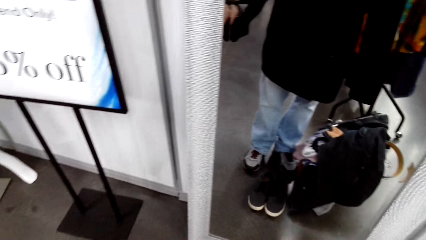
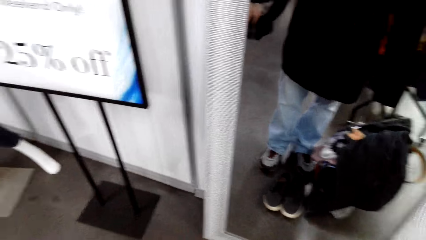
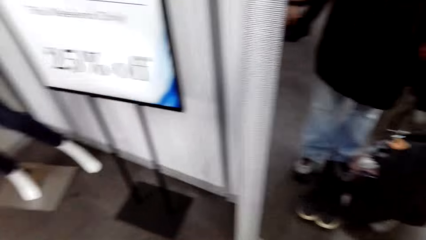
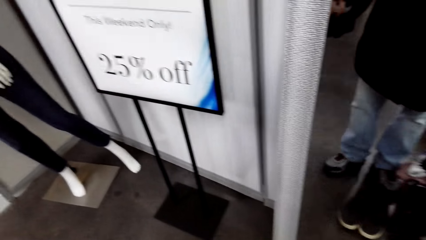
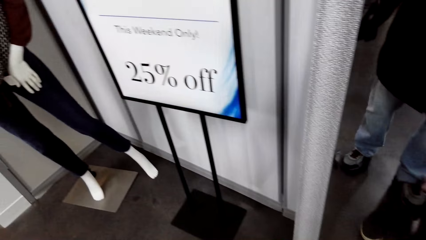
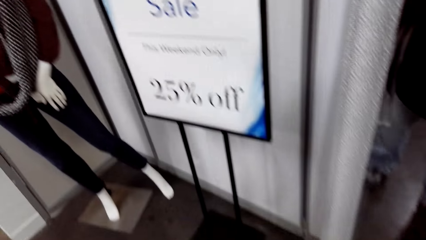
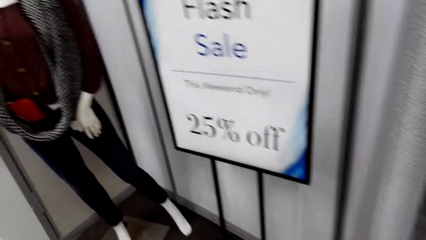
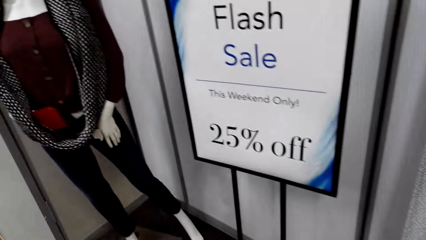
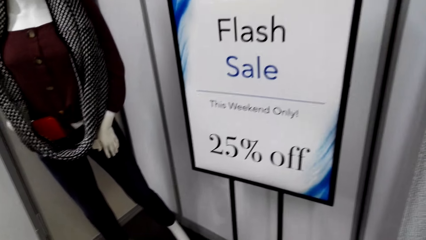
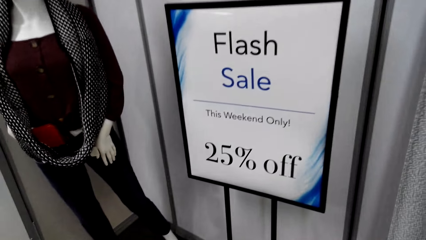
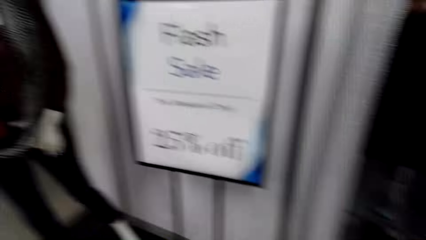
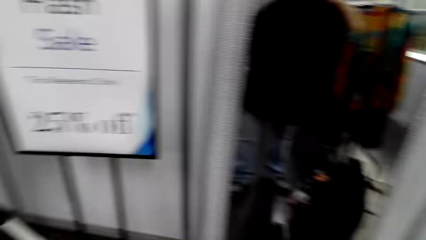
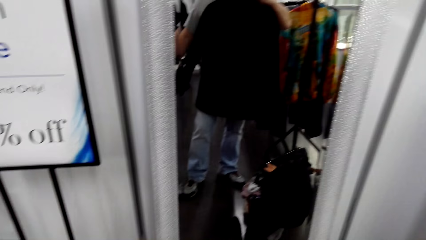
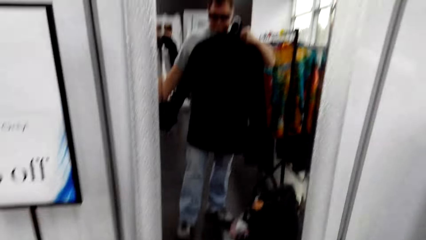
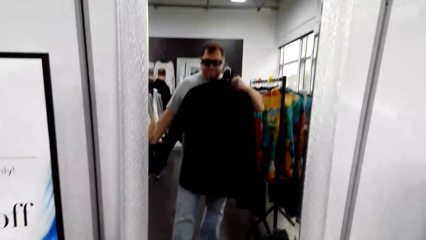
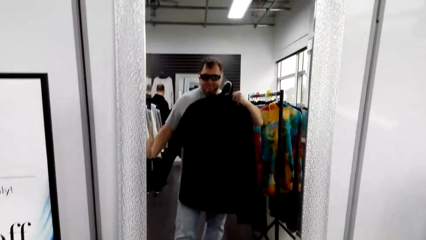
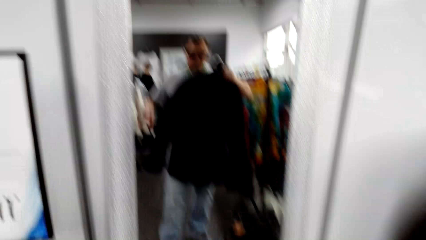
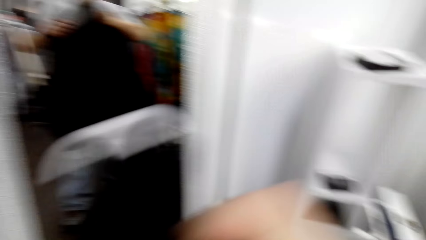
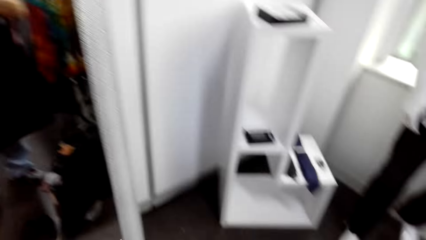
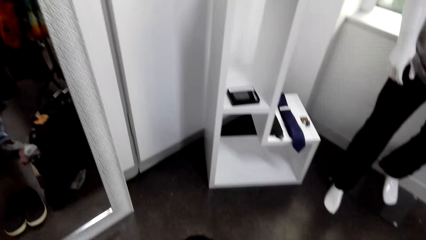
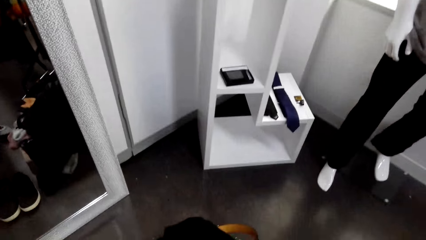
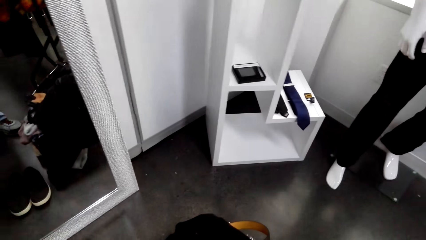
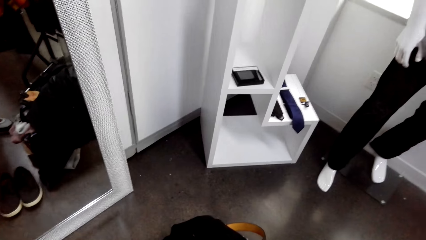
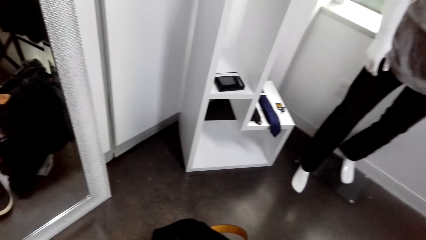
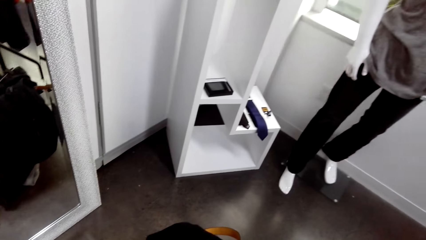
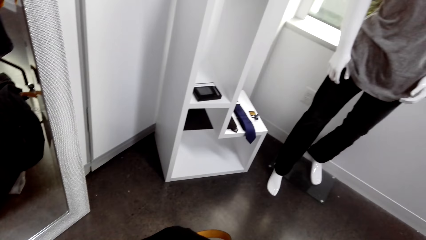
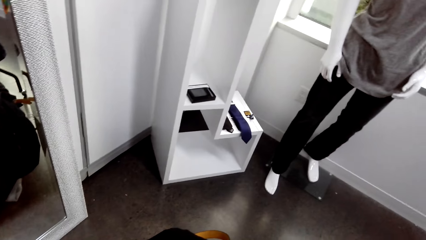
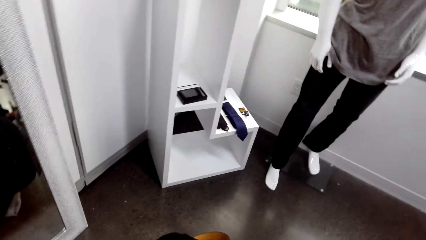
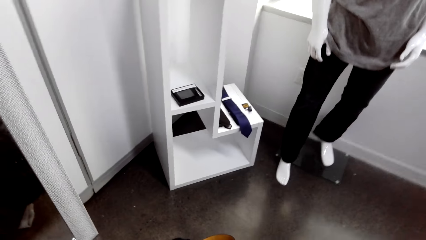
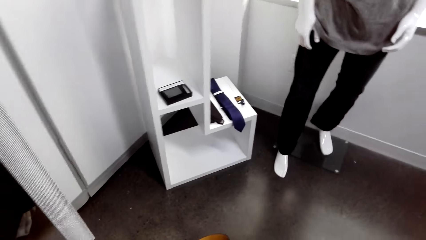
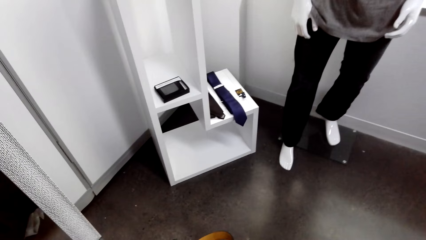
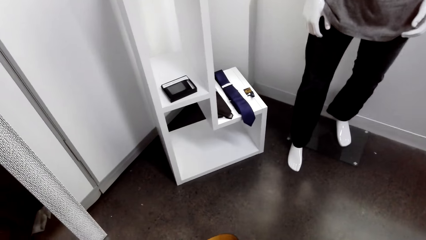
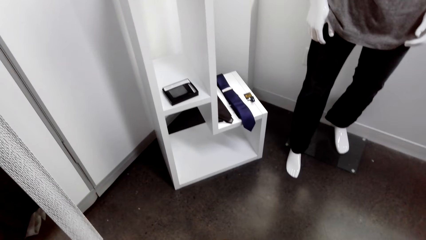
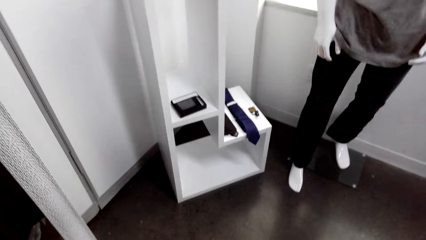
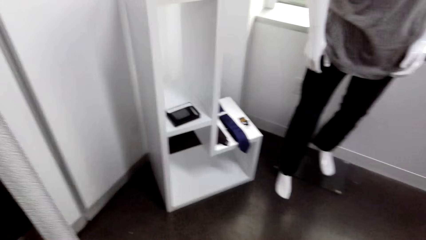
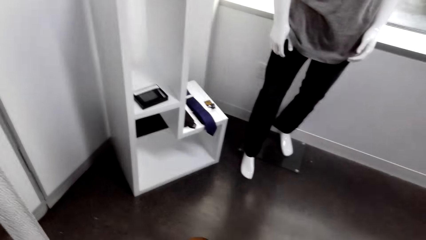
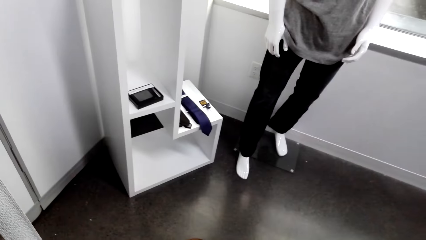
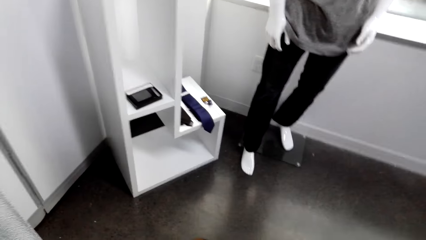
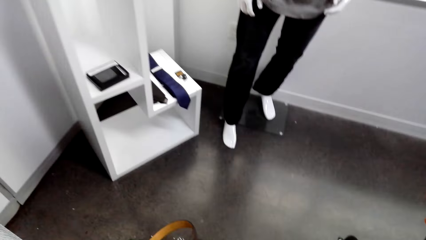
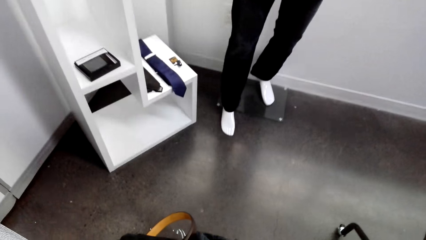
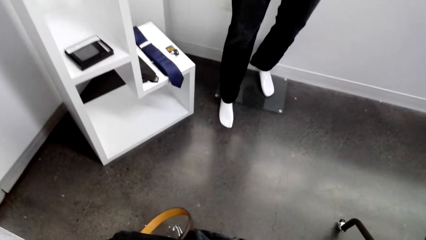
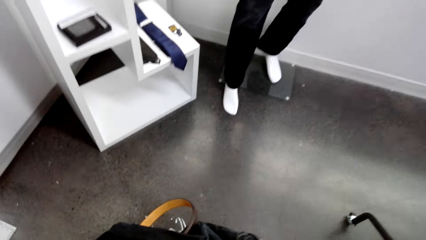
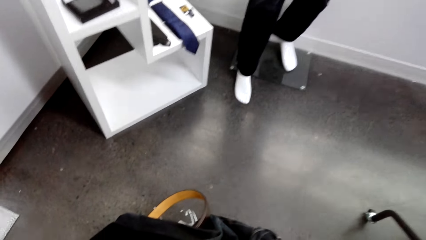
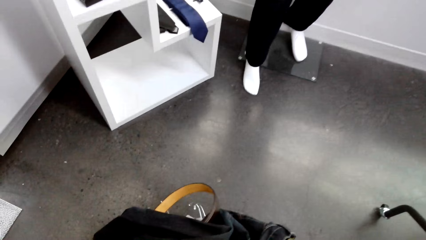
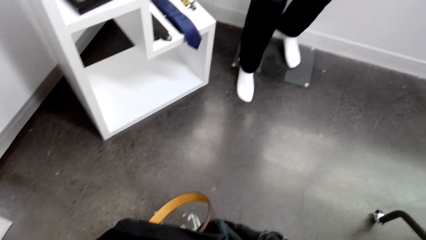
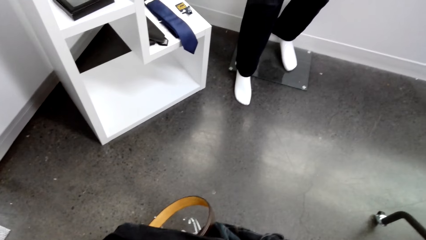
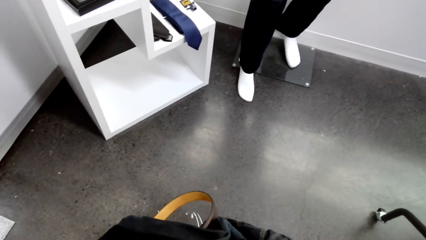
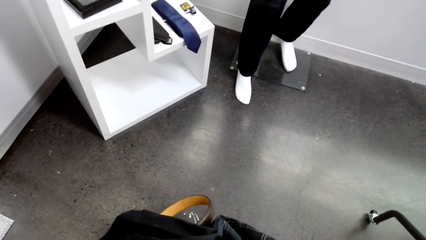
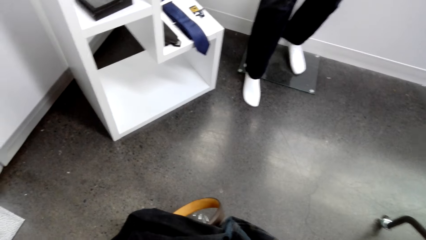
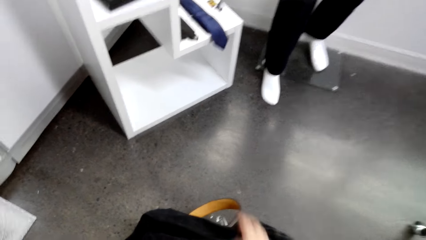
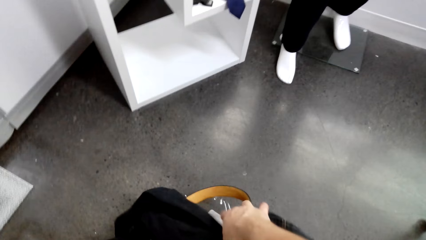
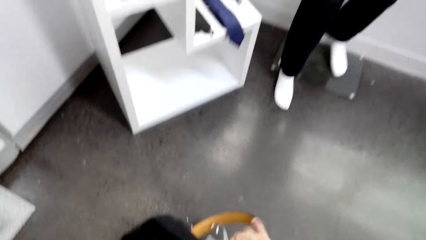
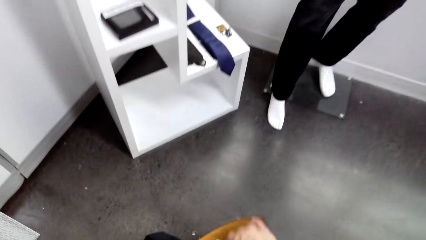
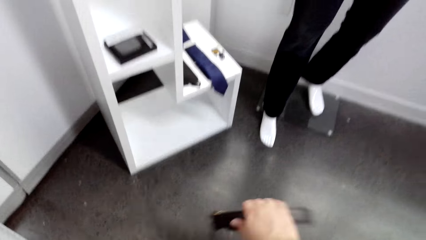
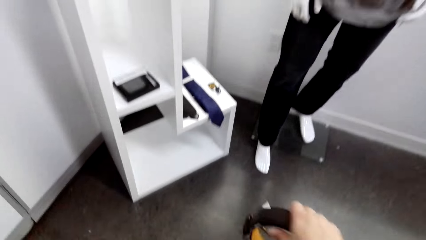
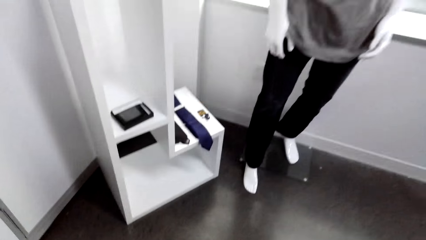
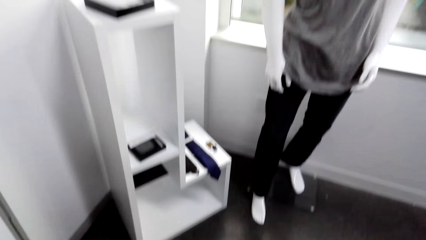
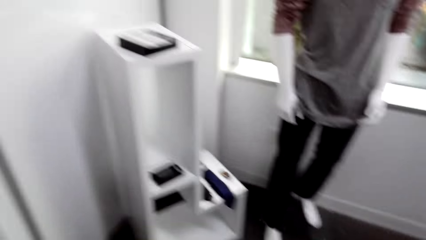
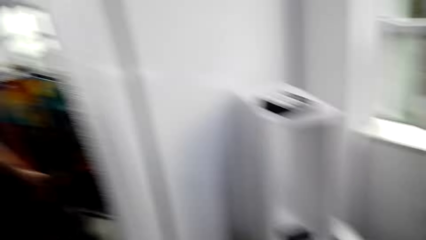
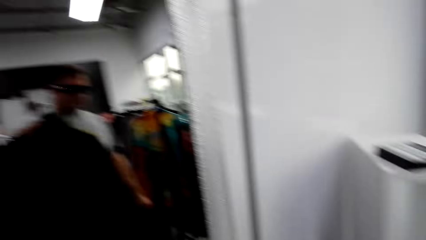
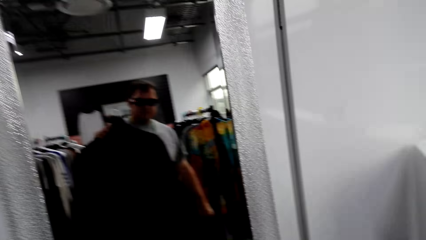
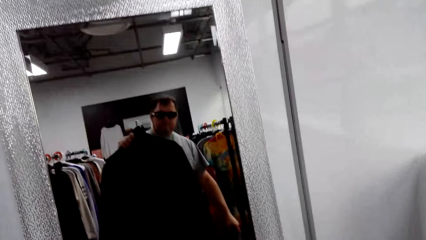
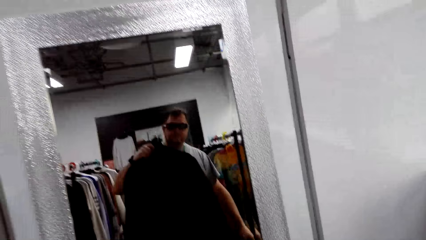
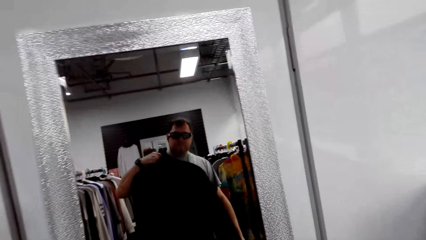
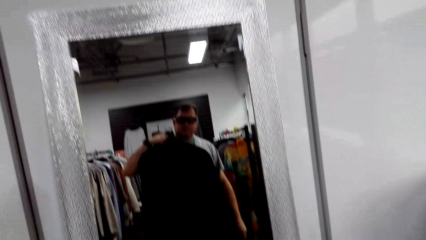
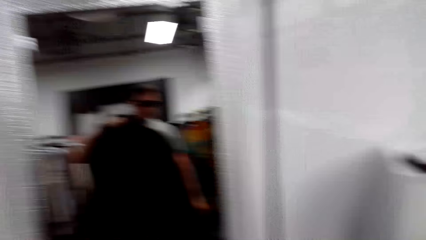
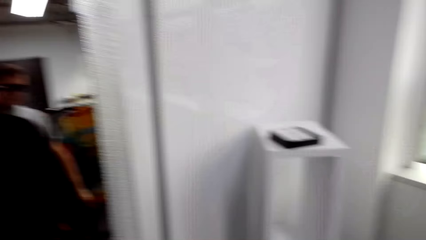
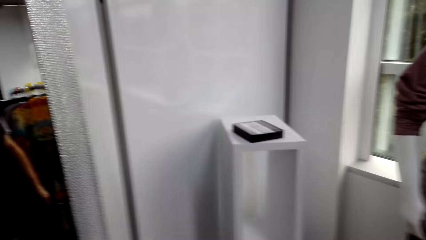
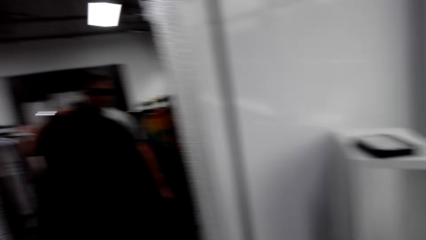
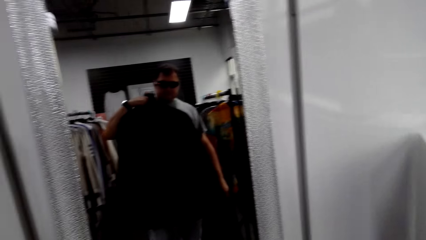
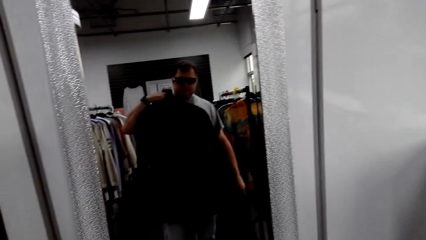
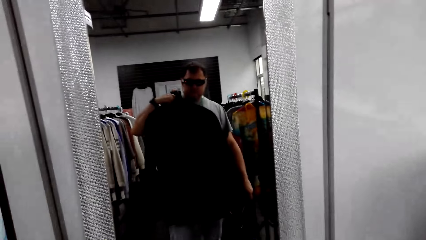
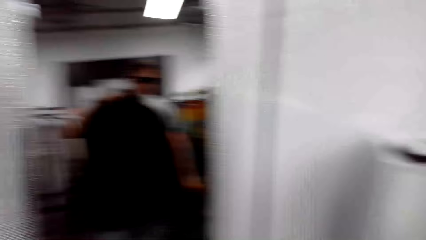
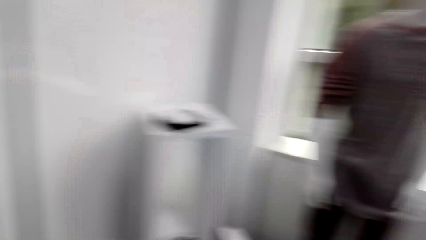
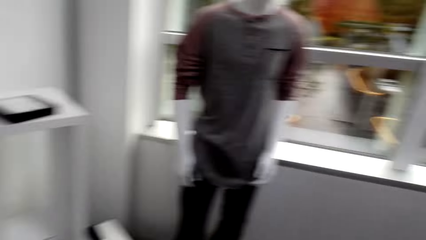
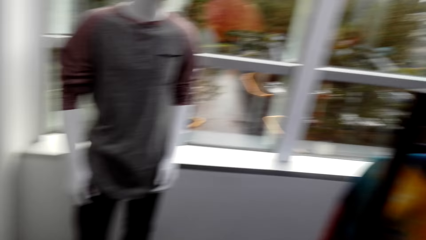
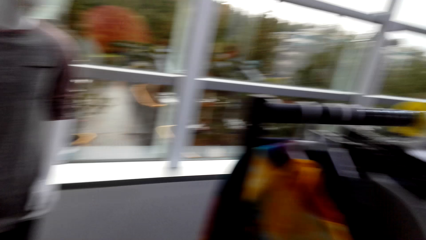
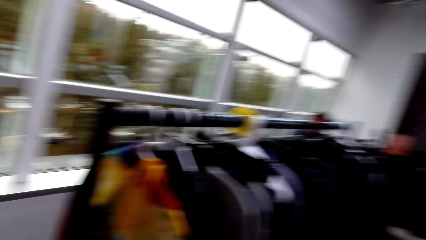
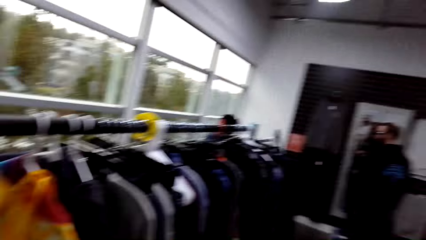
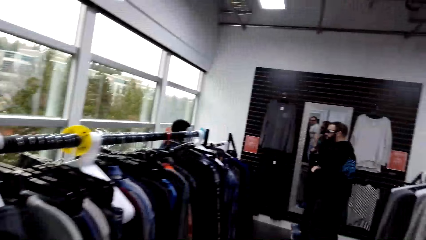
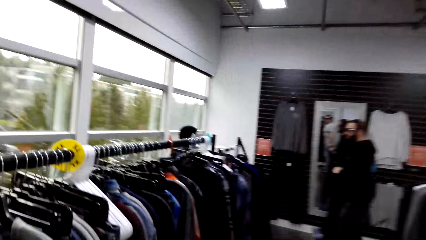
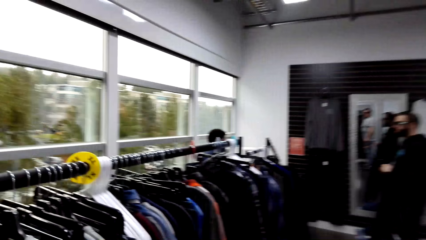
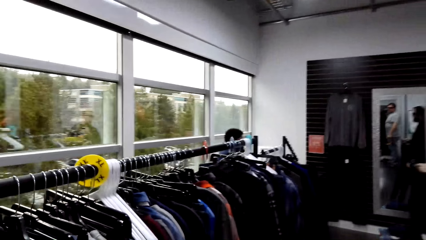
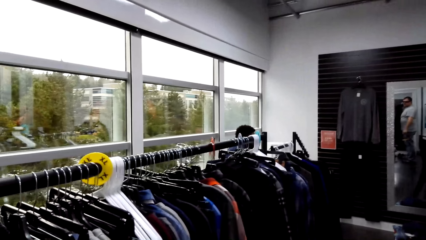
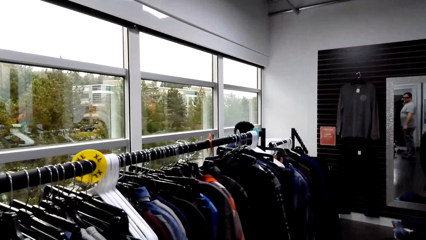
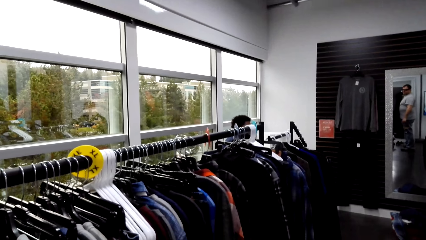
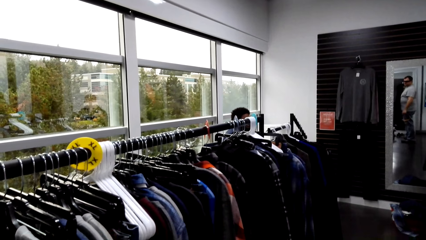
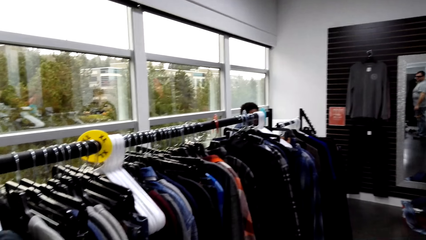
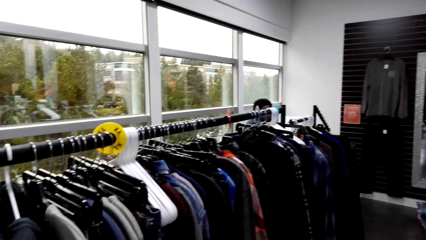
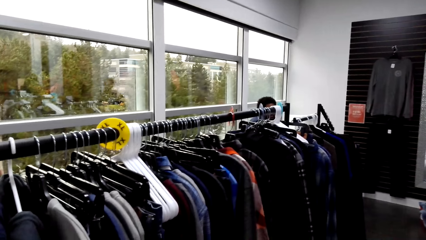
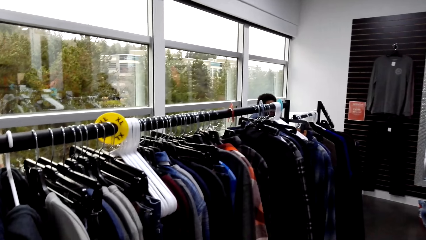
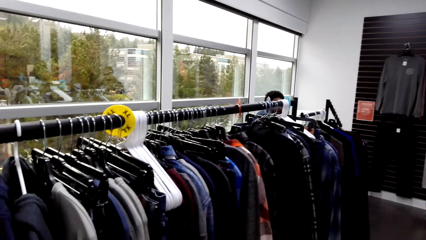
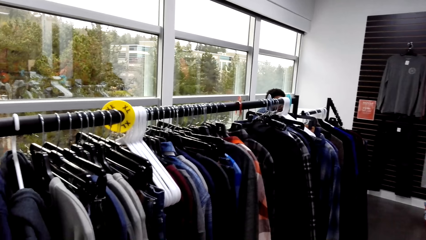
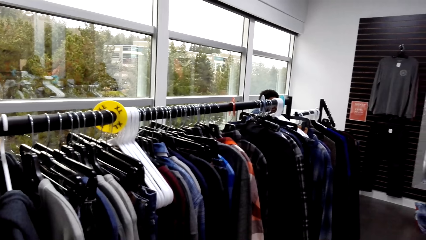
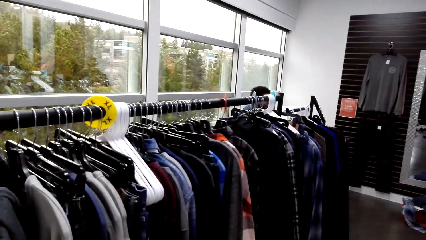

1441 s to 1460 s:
The camera wearer looks around the store. They look at the mirror. They do something. They pick a sweater from the floor. They look at the mirror. They converse with a male. They walk in the room. They look around the store.
